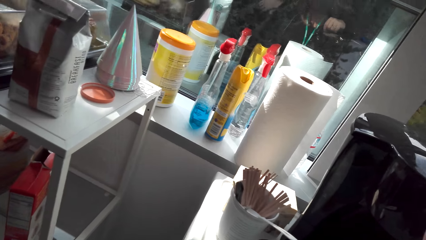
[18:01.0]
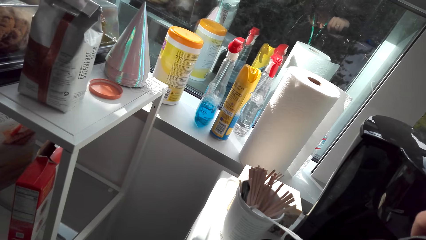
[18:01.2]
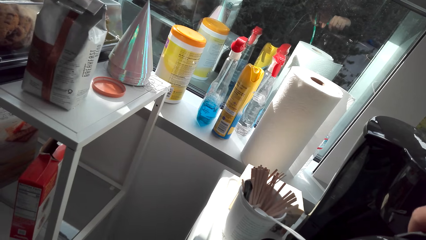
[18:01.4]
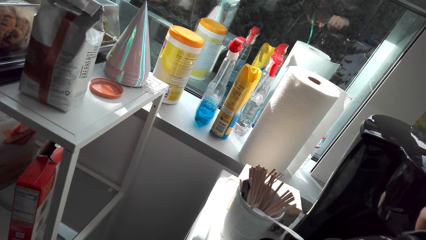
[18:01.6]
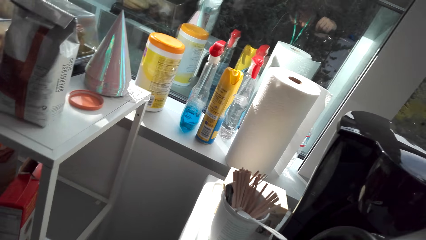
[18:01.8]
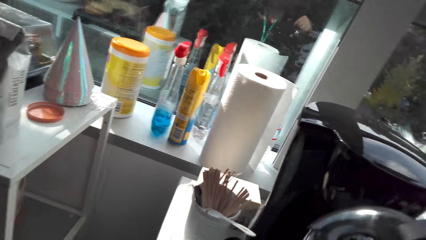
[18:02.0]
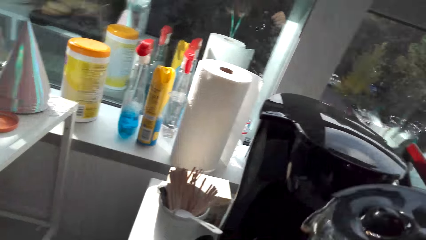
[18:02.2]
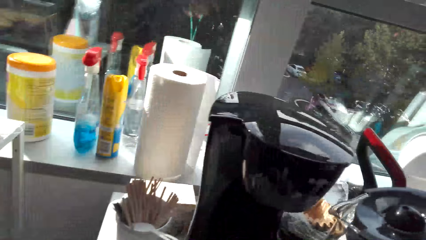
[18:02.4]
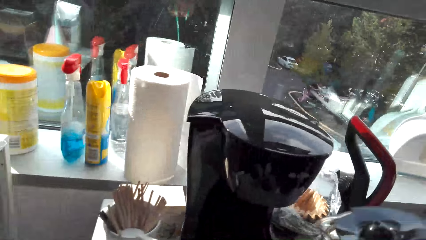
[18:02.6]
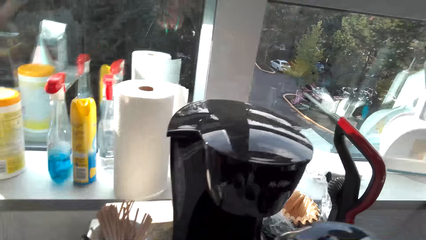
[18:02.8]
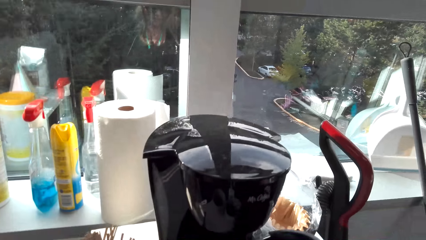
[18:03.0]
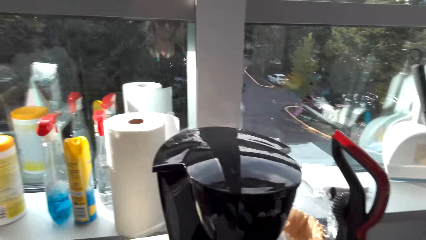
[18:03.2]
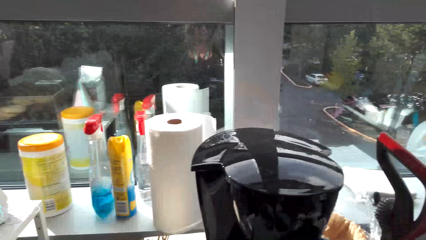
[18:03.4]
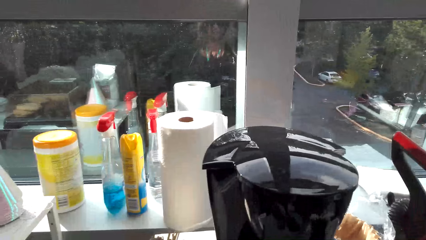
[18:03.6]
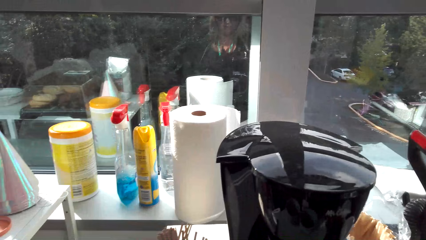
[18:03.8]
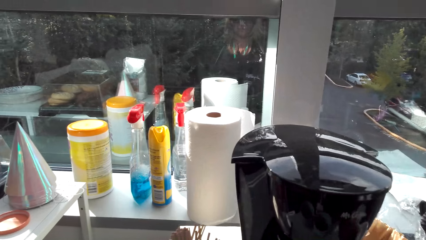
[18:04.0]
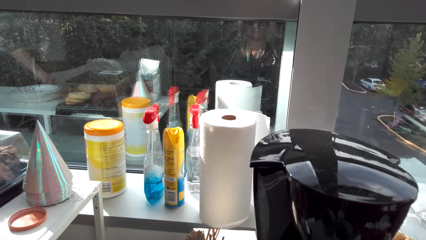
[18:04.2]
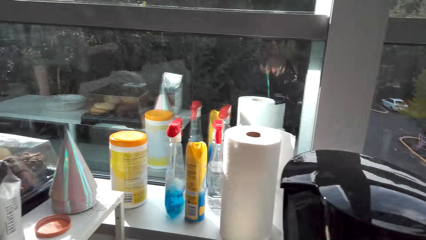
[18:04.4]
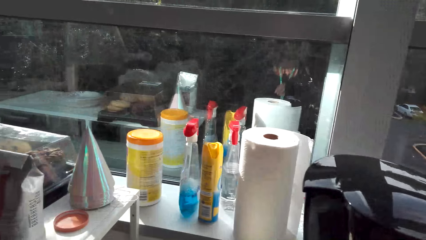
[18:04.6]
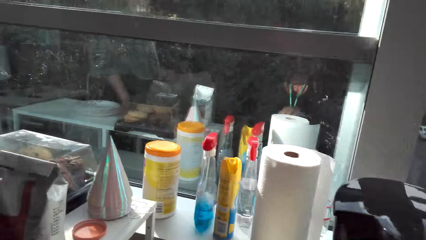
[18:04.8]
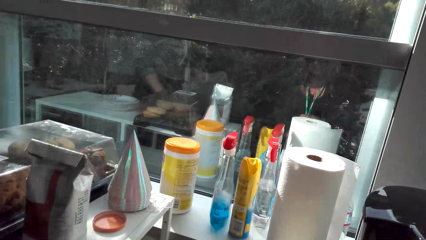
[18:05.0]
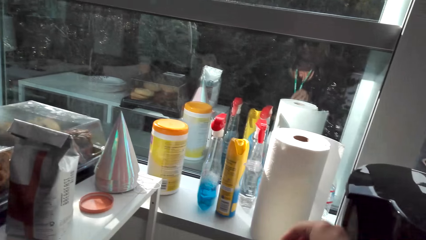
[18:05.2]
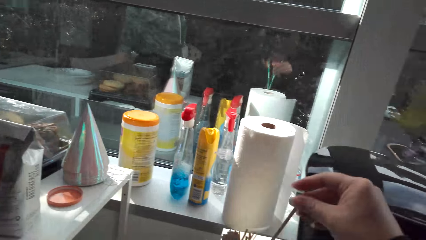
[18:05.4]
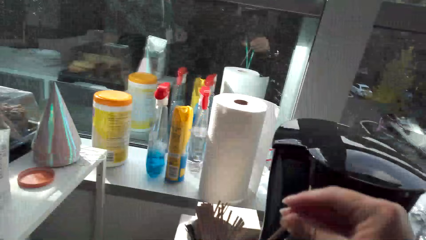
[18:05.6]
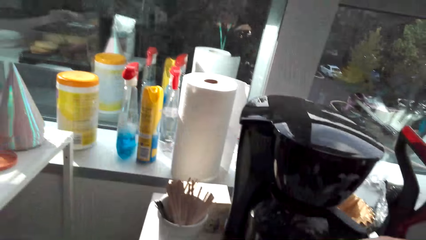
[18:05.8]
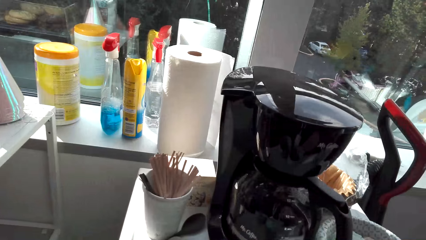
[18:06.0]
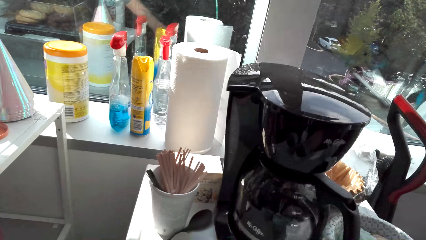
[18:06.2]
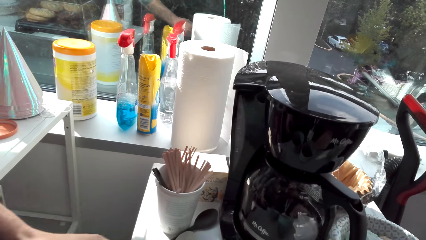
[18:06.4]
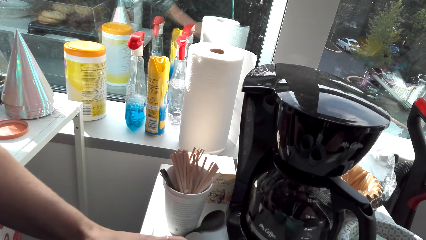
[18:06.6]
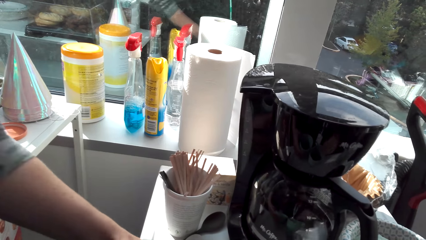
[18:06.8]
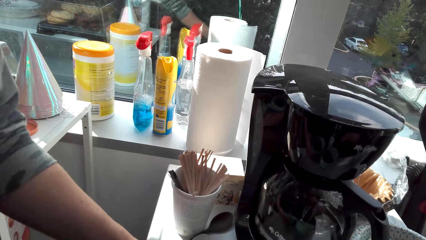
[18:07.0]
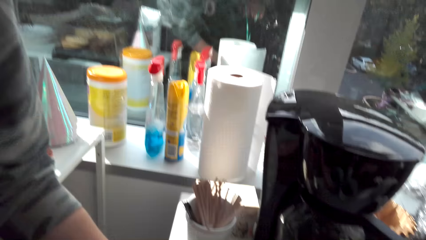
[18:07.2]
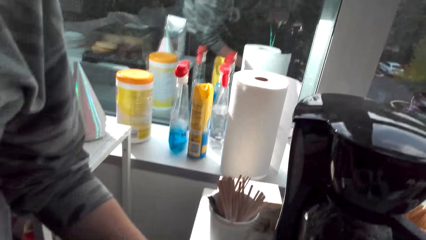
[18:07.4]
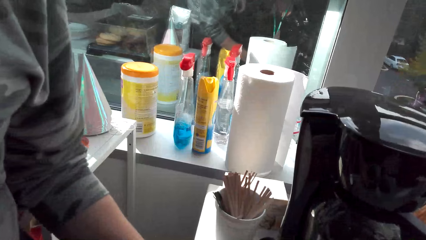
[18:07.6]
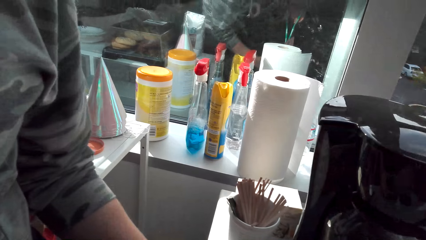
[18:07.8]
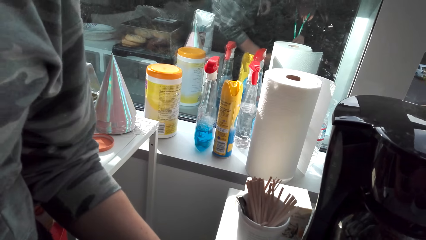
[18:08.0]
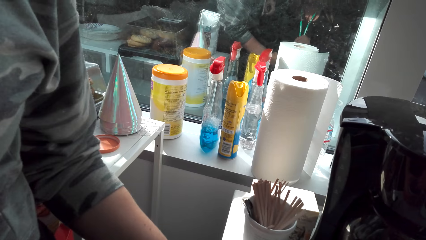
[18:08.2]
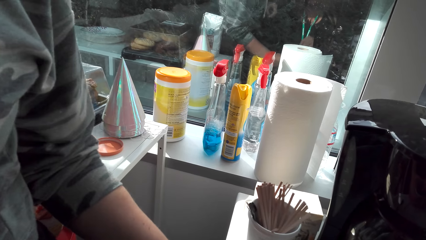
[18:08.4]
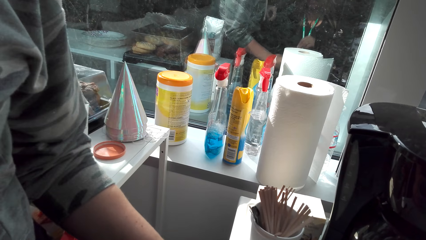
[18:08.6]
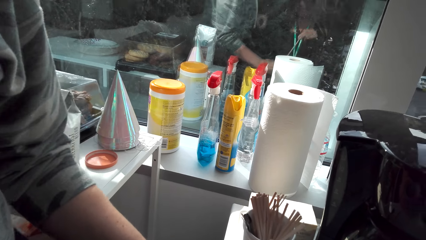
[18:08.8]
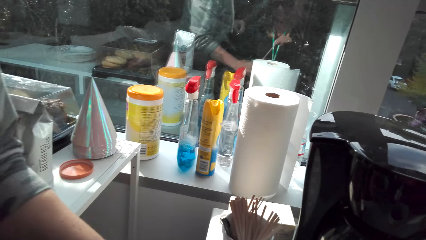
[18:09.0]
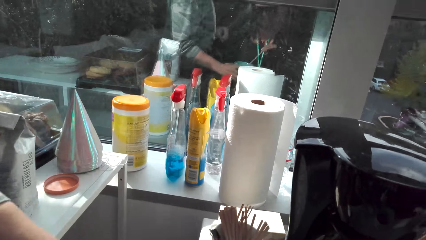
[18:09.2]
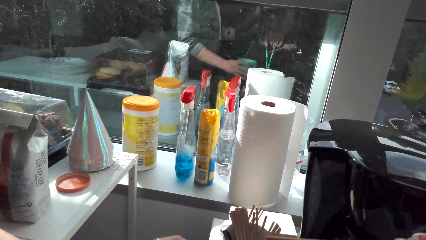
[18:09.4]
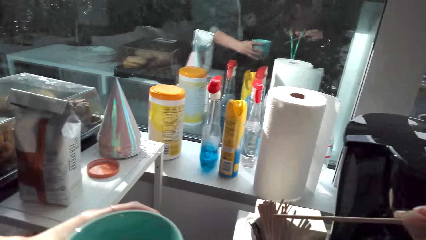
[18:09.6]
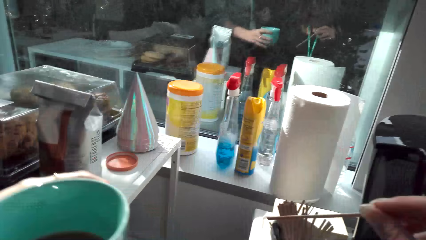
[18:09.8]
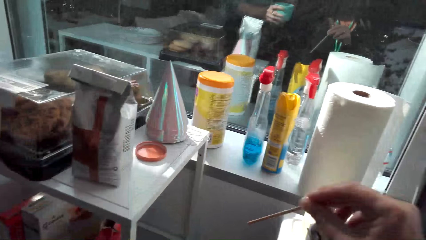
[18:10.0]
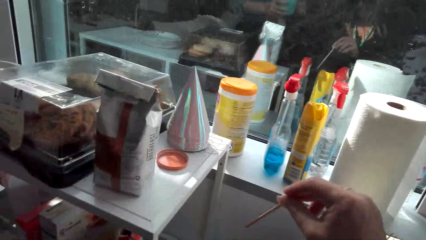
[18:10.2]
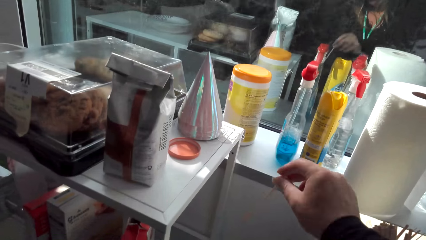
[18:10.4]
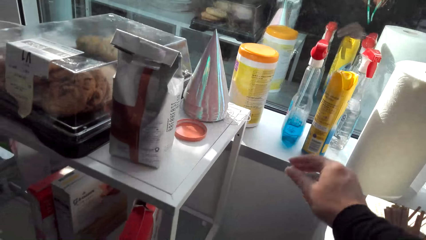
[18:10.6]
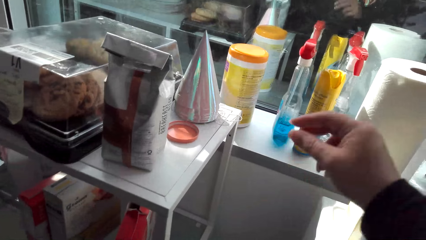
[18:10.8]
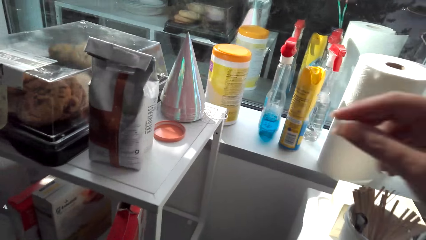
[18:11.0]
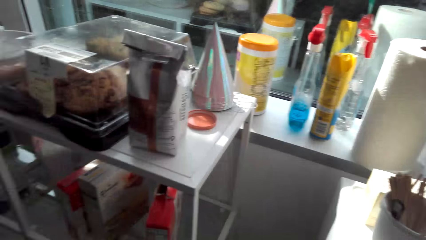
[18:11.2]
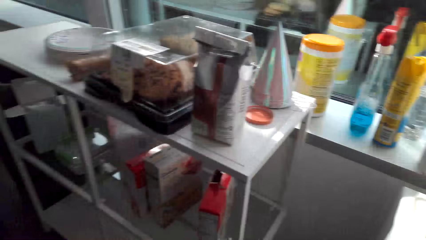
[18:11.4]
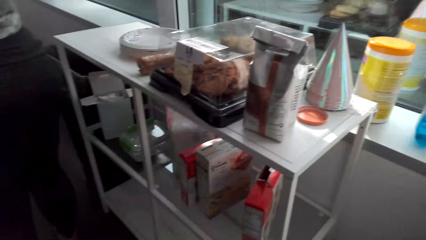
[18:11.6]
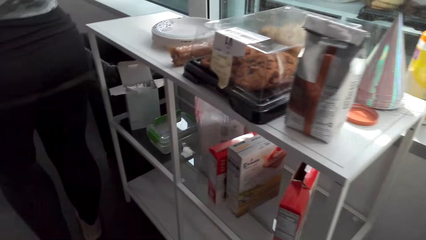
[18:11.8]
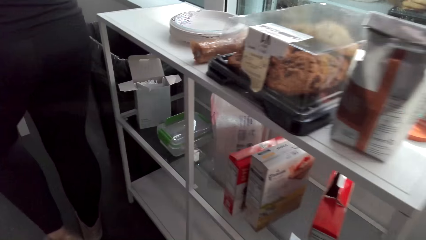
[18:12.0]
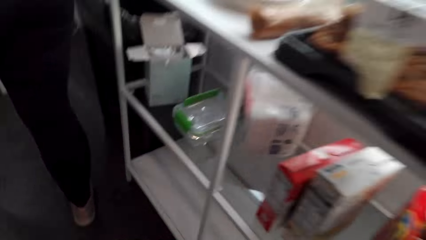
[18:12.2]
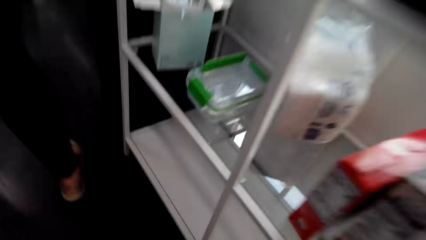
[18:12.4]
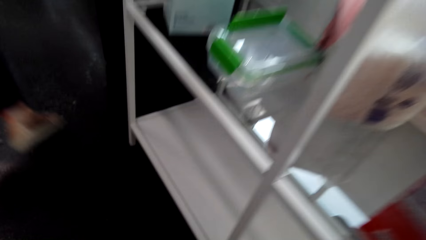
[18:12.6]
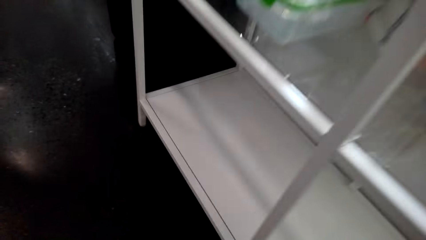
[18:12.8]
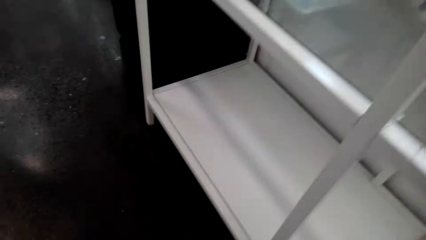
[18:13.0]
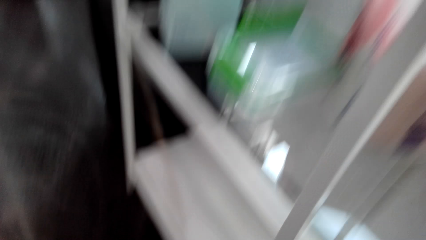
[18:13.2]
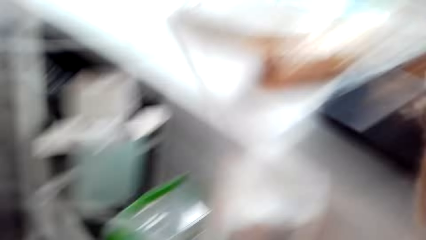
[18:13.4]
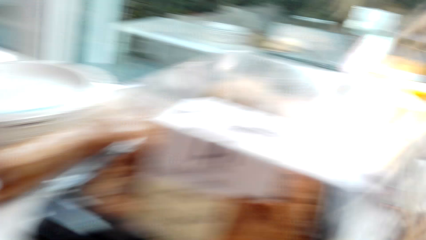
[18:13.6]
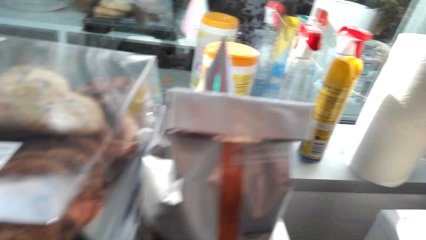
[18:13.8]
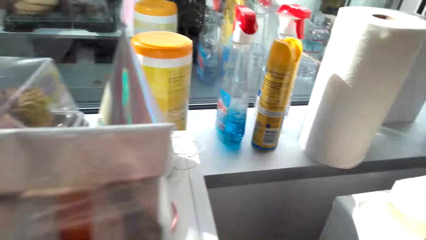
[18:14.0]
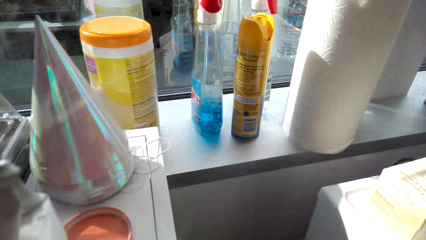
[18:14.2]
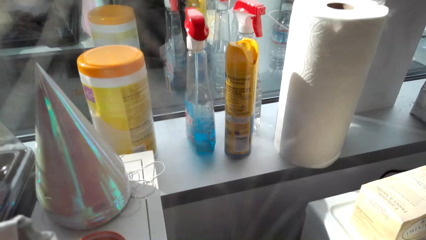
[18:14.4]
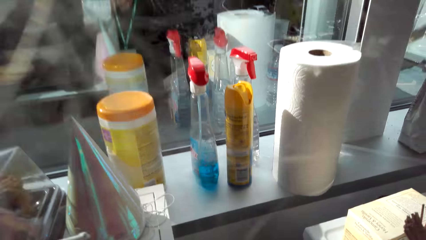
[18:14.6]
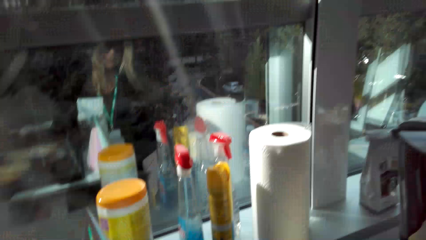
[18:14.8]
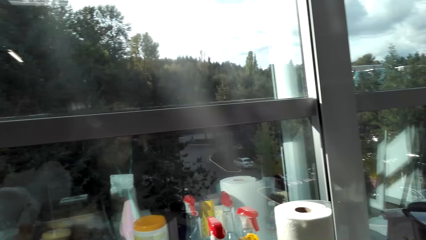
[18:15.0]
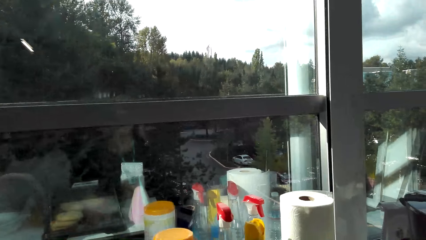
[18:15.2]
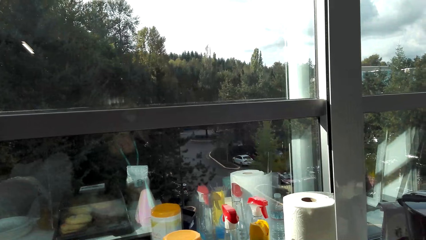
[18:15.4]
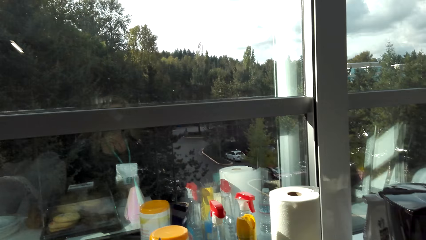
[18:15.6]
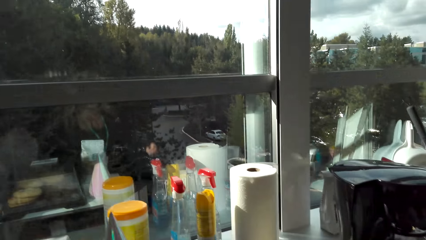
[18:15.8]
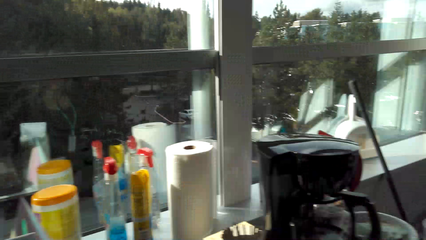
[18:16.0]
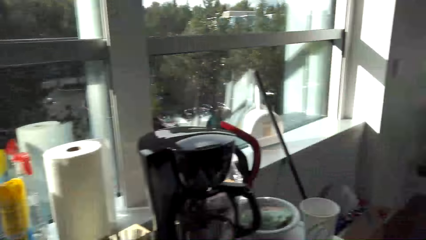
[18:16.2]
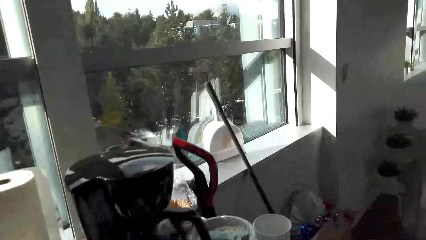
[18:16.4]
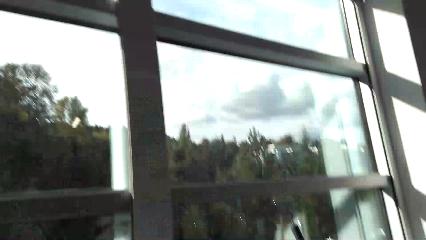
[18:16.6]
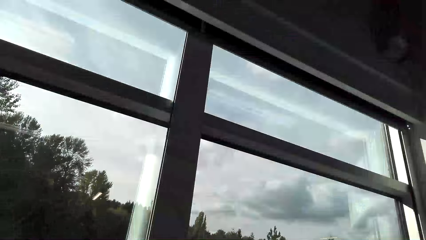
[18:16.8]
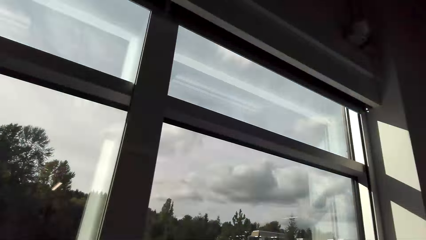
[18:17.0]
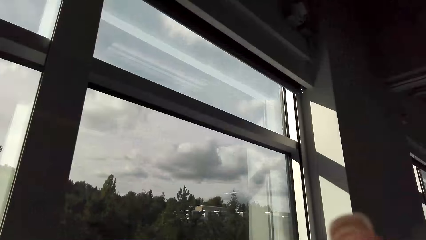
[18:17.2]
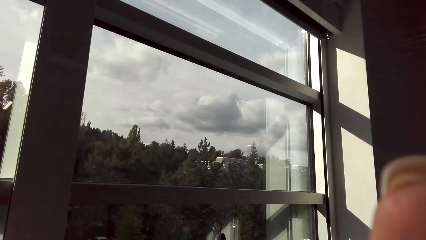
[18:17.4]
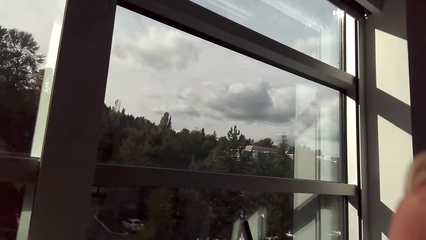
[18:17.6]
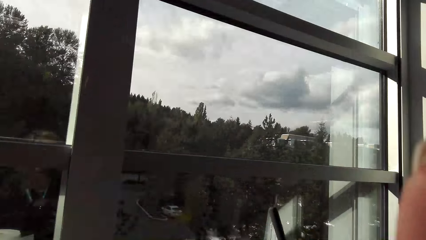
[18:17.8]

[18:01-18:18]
The camera wearer pours coffee. They look around. They pick up a stick. They interact with a lady. The lady picks up the cup. The camera wearer drops the stick. They pick up something. They look around. They look around again.
